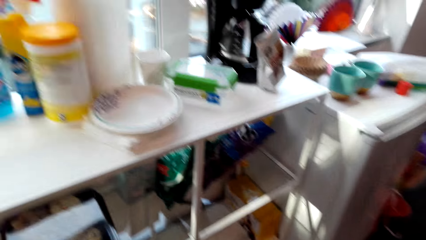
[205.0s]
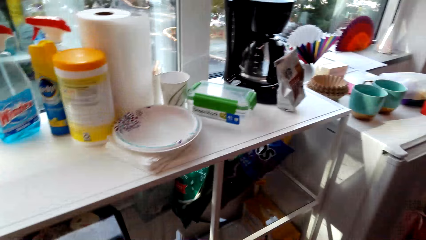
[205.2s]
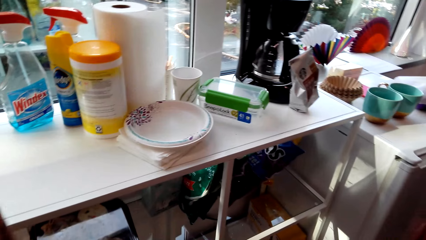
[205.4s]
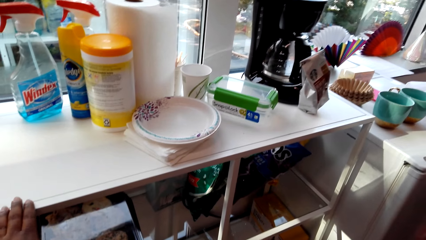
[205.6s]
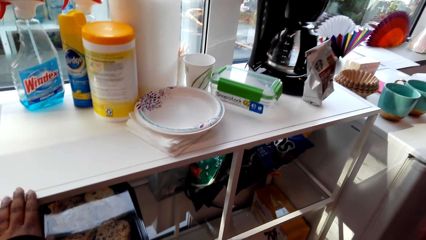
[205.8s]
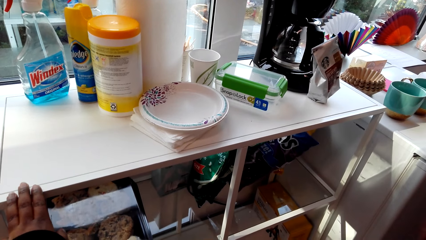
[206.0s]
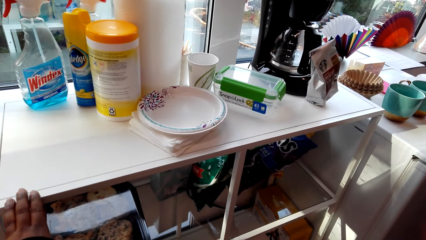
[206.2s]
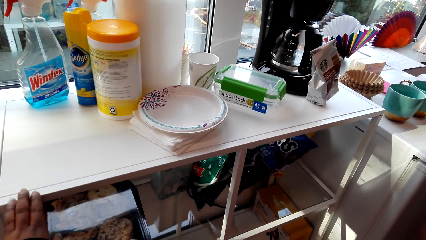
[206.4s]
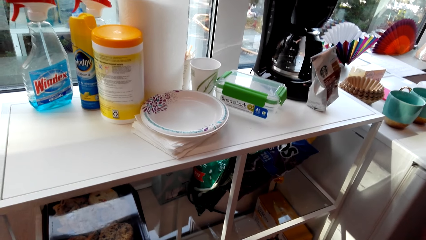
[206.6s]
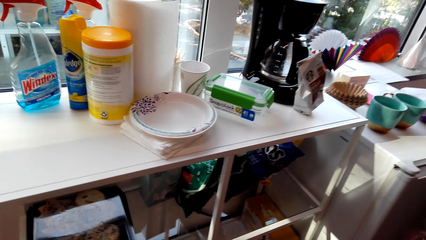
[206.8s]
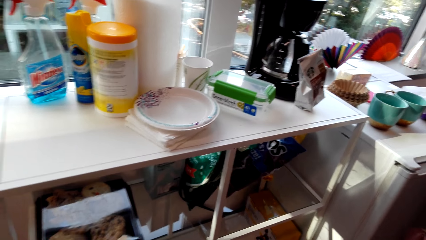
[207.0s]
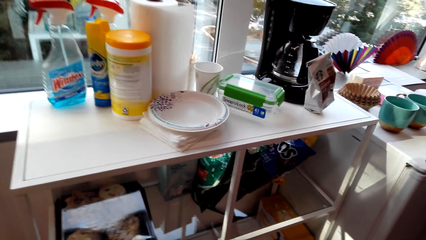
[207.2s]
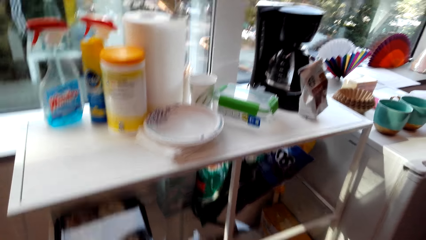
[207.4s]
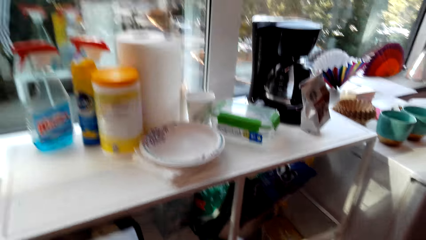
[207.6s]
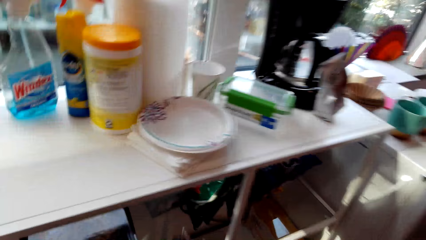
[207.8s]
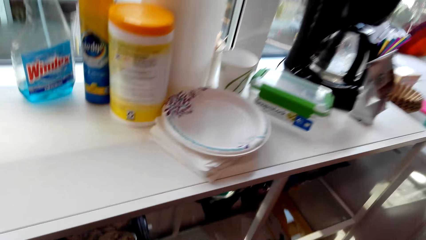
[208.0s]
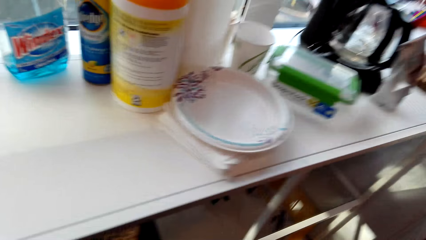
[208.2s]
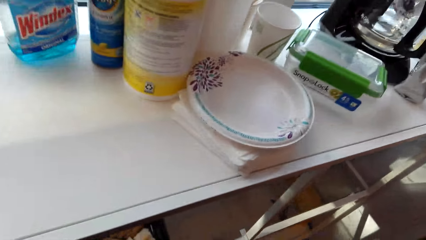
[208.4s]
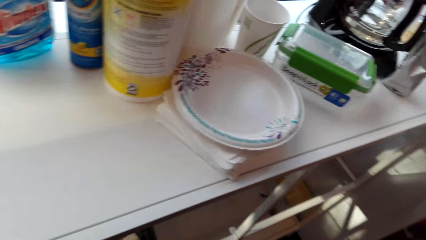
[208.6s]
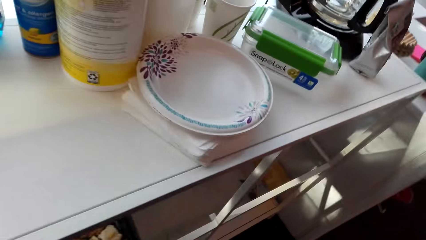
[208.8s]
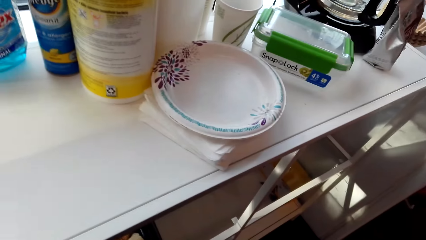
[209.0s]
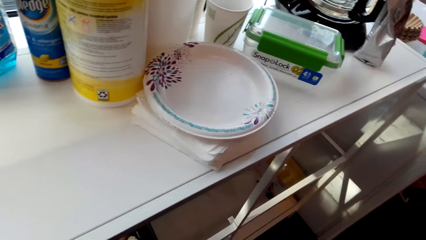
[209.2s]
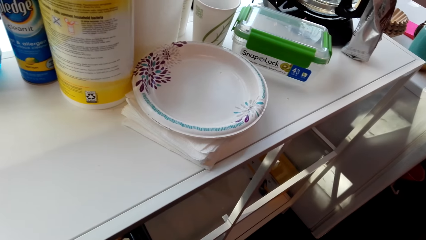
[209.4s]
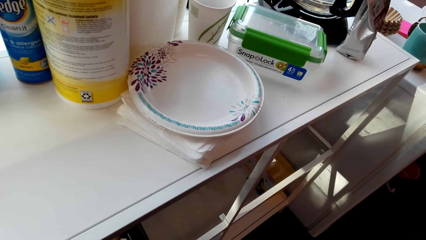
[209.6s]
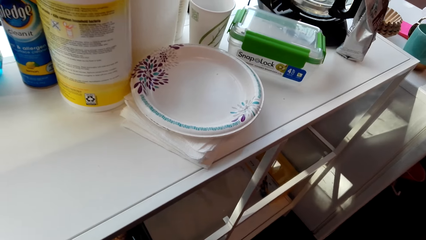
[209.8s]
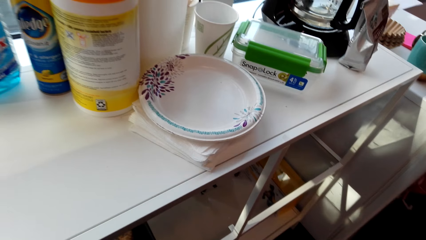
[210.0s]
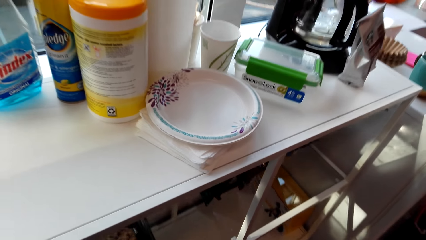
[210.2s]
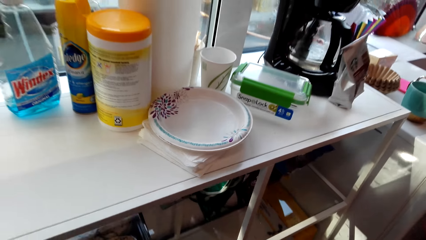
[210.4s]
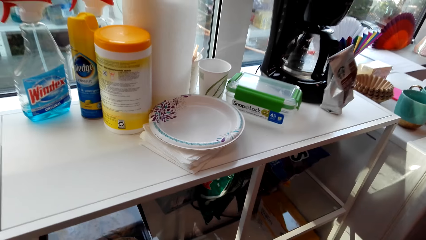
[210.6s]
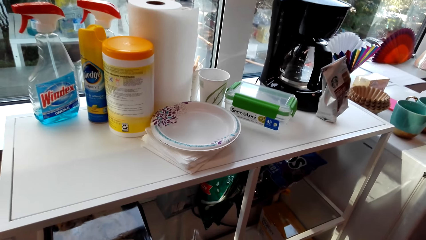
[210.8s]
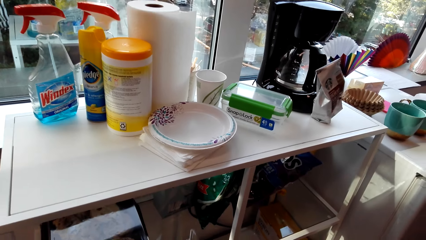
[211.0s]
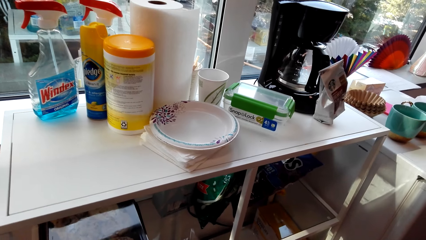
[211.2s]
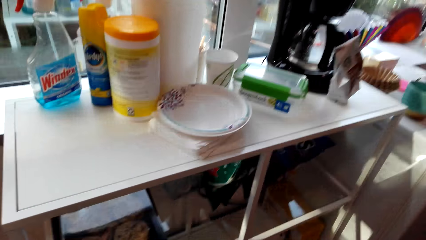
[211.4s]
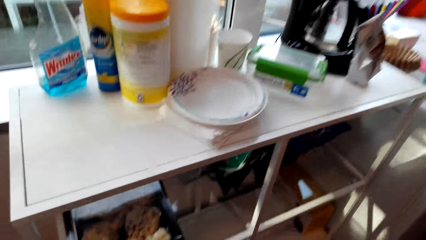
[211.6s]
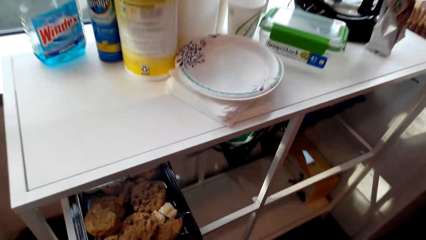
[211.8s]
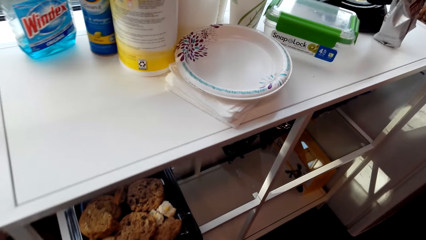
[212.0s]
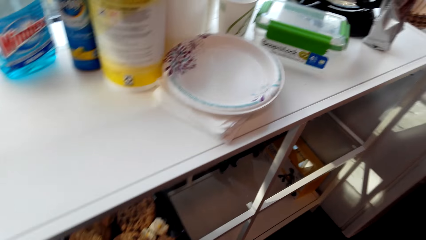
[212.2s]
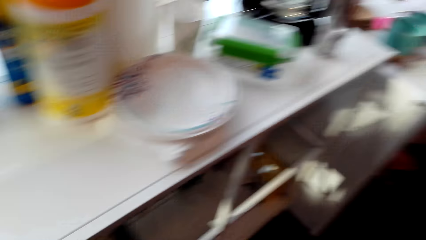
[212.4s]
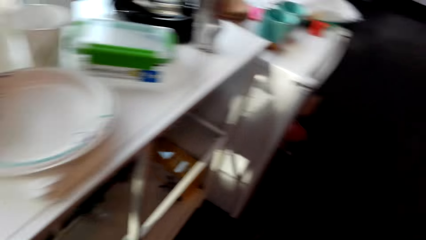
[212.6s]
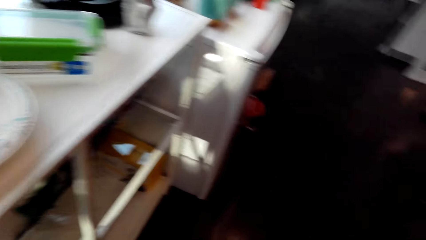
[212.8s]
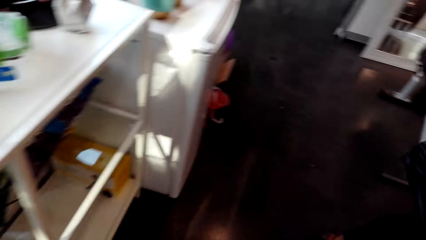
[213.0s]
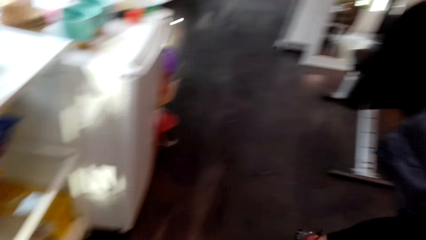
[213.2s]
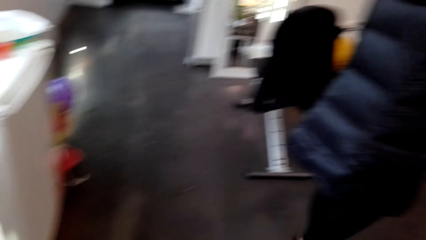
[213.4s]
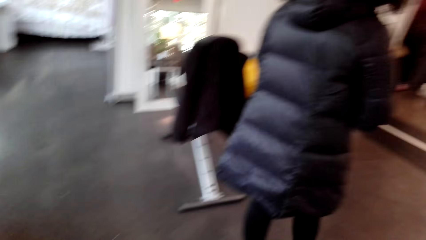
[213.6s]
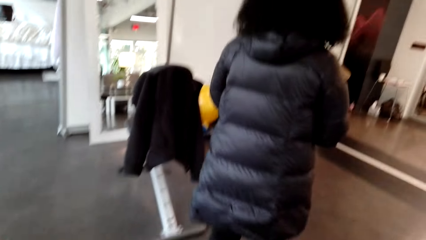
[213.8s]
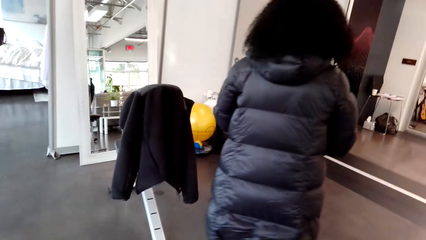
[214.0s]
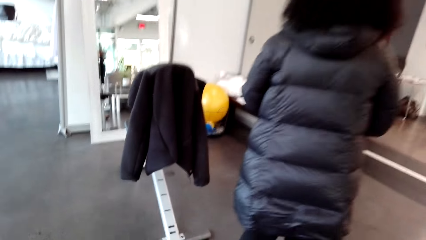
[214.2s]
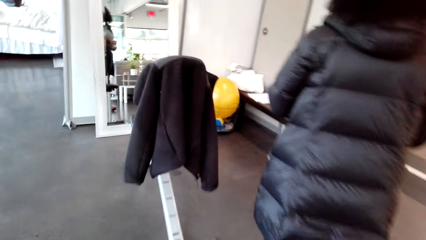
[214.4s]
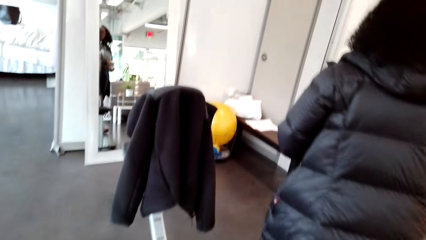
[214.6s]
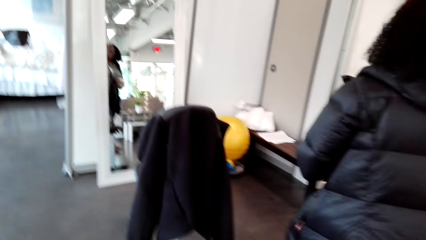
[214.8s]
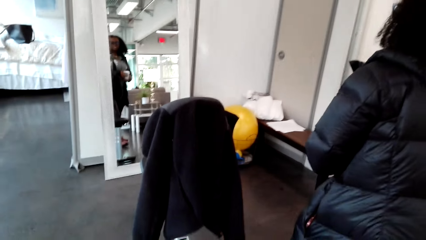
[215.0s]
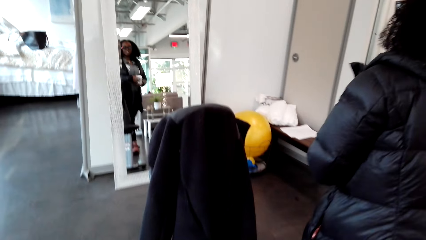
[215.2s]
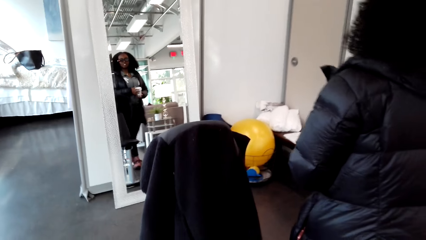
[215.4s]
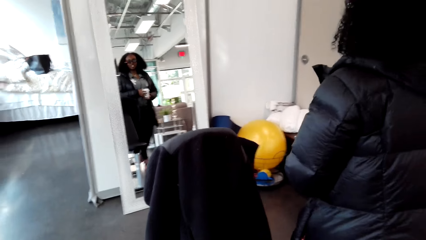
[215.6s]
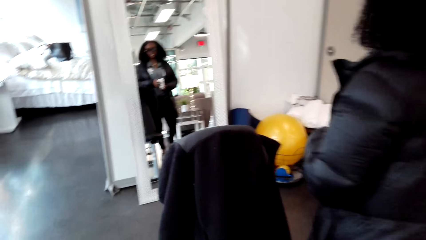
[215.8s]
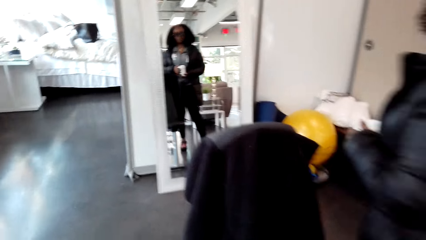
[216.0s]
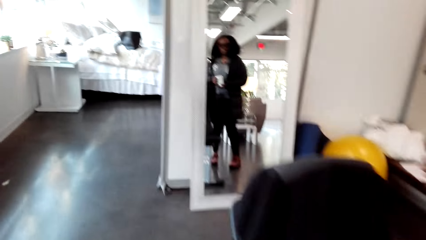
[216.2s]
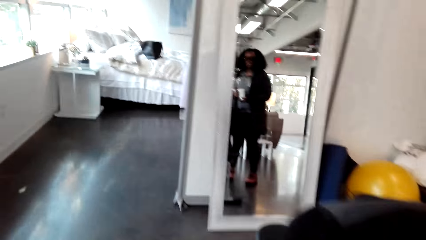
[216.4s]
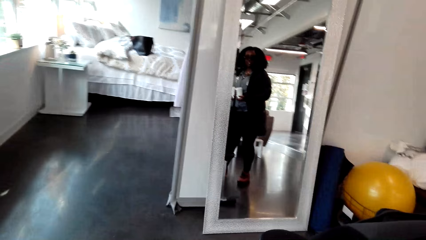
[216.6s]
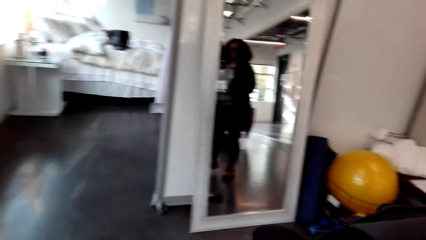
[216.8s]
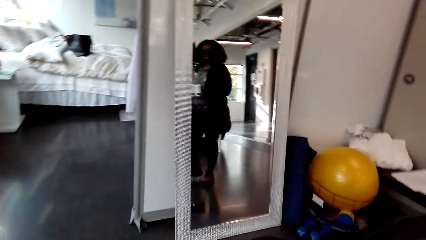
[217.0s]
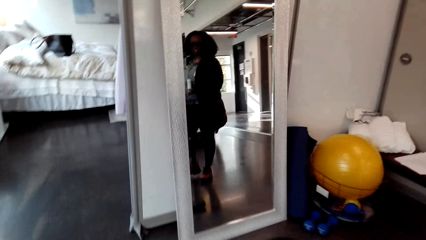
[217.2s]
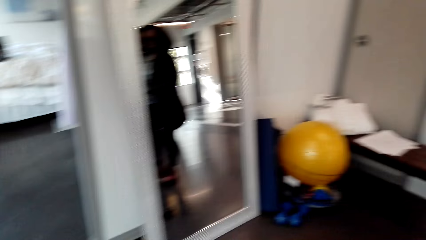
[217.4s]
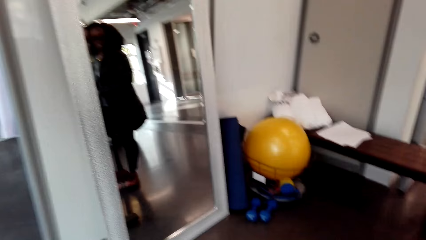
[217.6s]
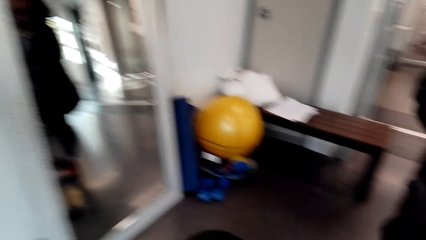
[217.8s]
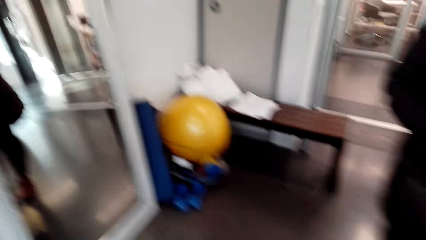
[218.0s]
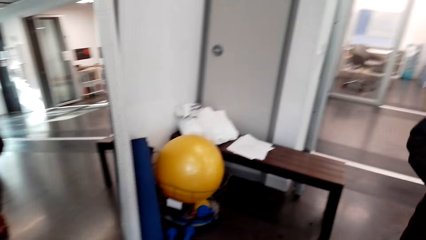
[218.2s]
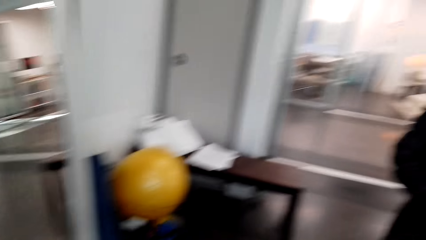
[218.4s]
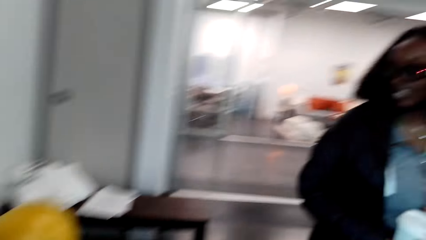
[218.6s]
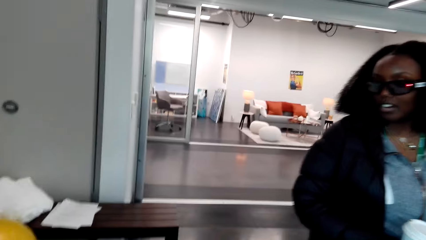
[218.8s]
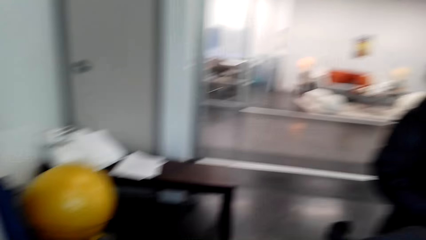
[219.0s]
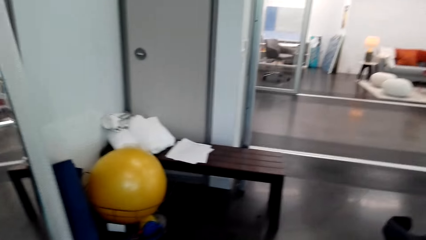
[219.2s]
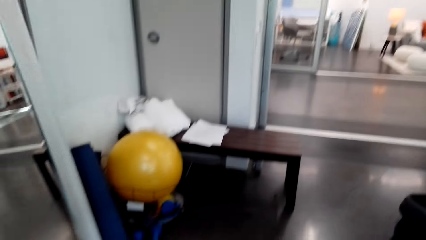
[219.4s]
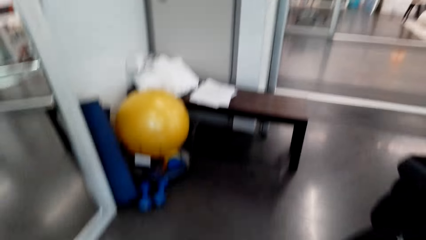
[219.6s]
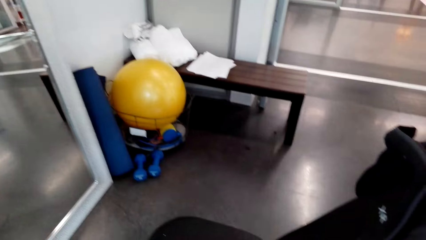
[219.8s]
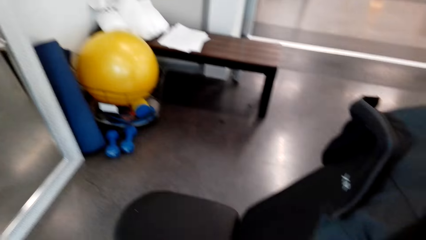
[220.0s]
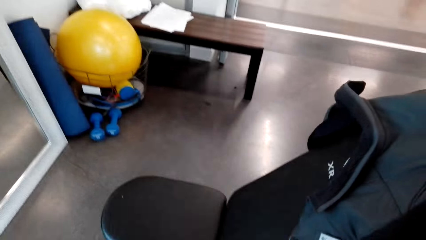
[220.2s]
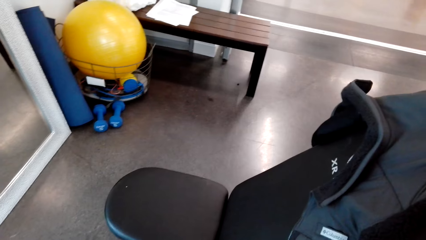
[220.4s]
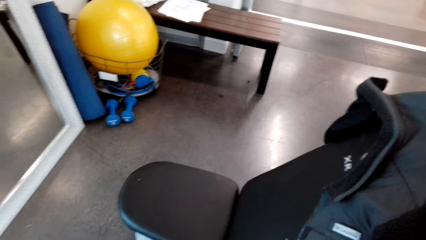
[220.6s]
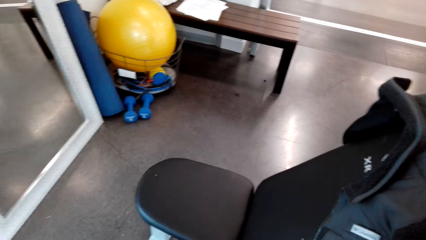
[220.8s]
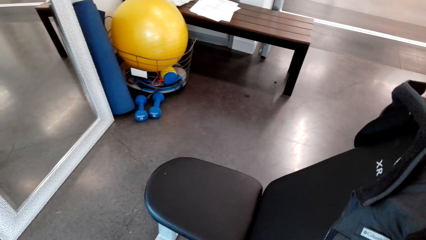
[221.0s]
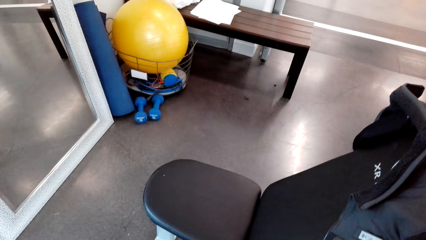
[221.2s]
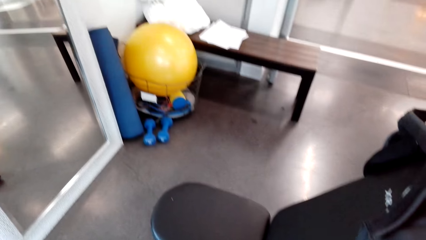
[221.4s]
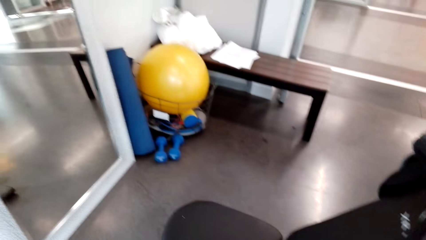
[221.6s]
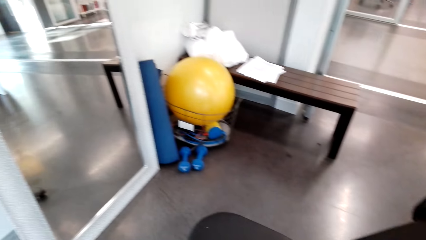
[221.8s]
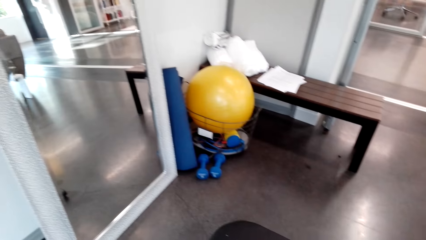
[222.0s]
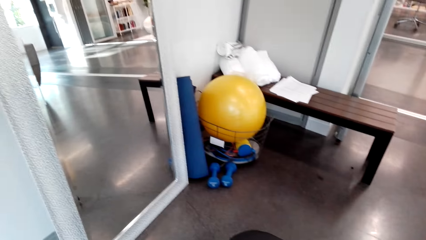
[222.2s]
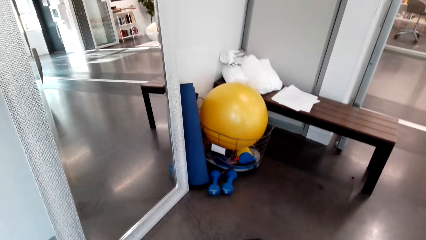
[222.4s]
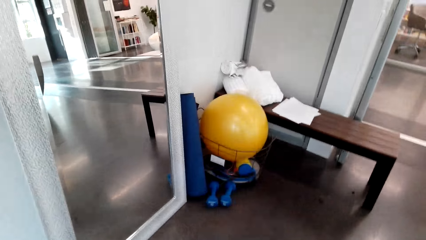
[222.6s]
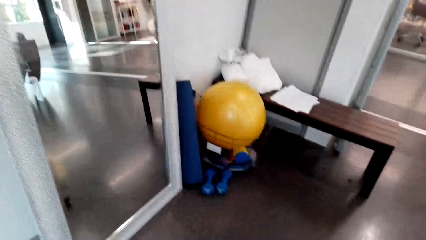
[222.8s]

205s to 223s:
The camera wearer talks to the woman. They hold the cupboard. The woman talks to the camera wearer. The camera wearer touches the table with the left hand. They talk to the woman. The woman talks to the camera wearer. The camera wearer talks to the woman. The woman talks to the camera wearer. The camera wearer looks around and walks behind the woman. They talk to the woman. The woman talks to the camera wearer. The camera wearer talks to the woman and stands at a point. The woman talks to the camera wearer.
